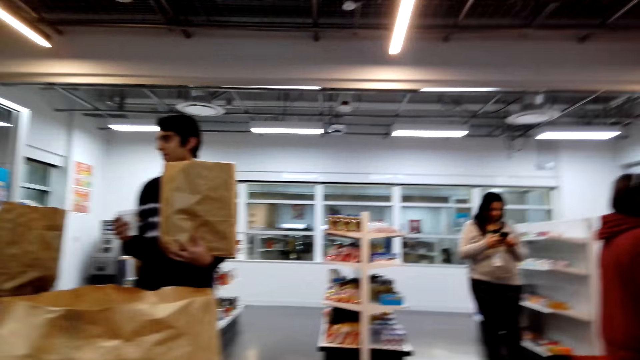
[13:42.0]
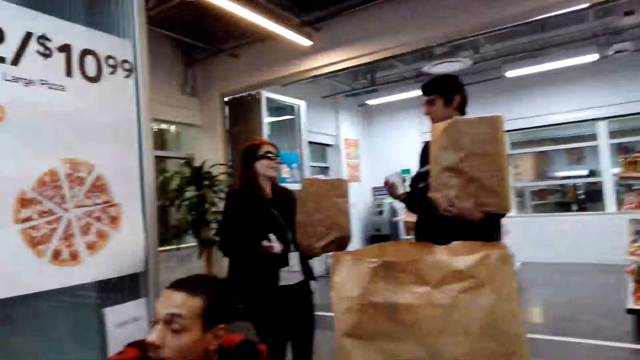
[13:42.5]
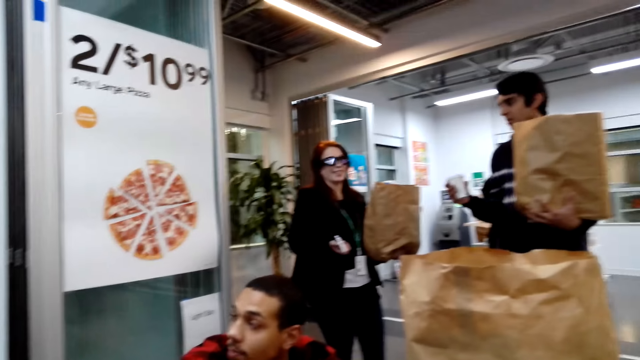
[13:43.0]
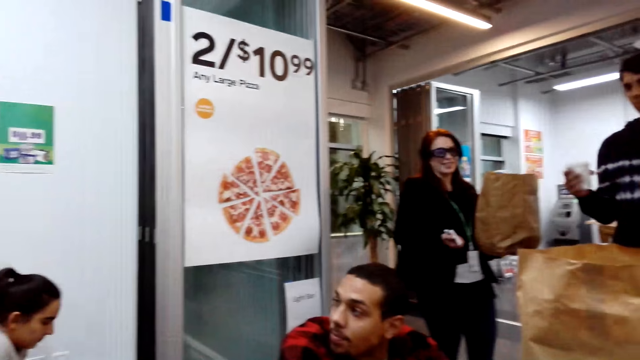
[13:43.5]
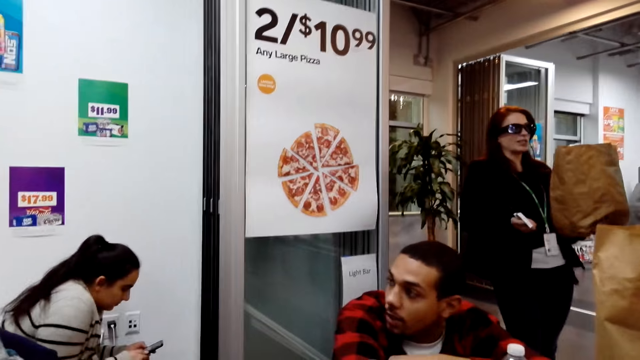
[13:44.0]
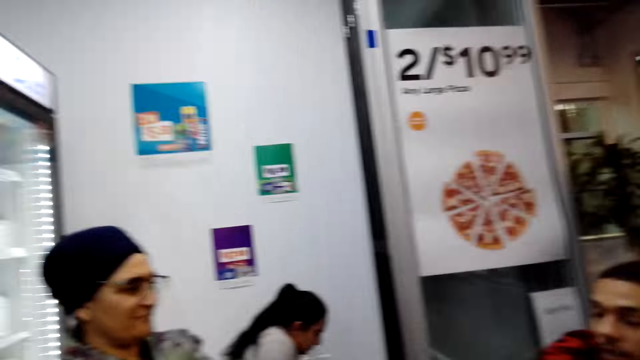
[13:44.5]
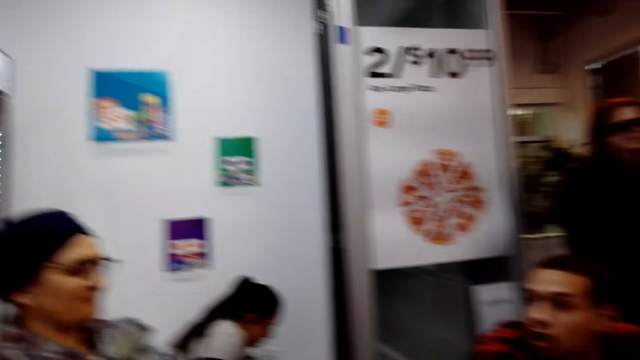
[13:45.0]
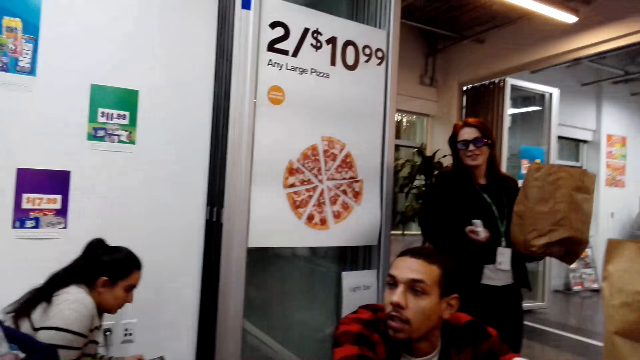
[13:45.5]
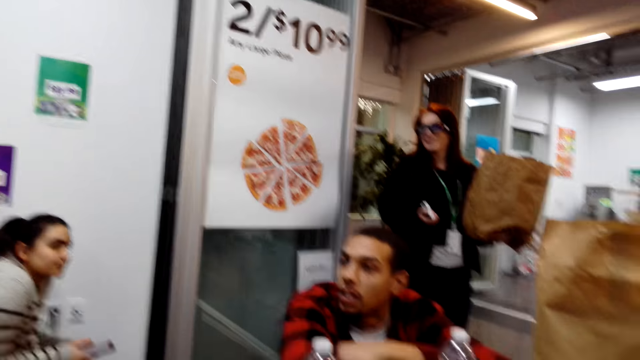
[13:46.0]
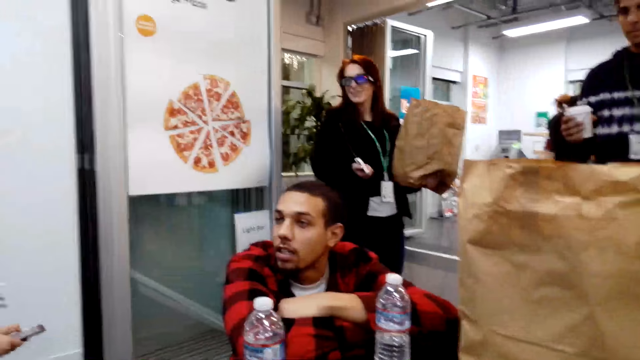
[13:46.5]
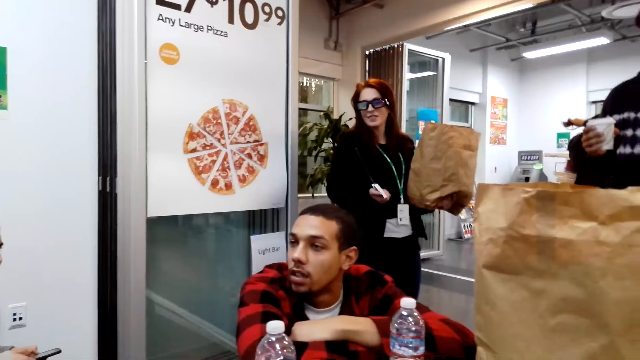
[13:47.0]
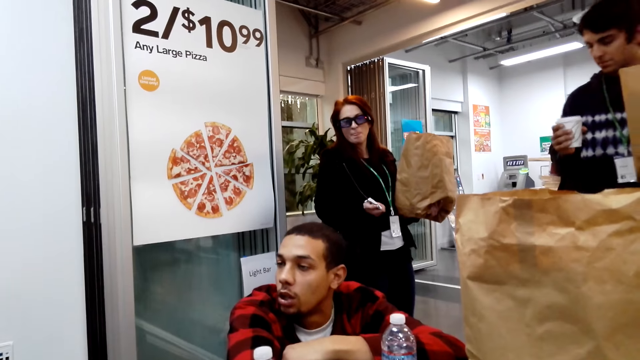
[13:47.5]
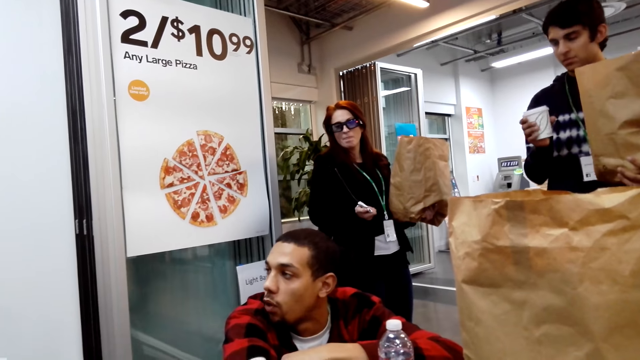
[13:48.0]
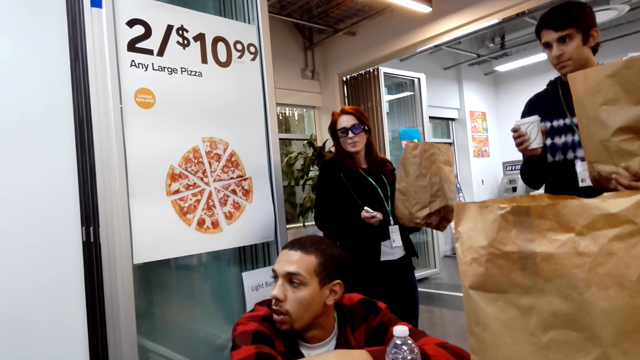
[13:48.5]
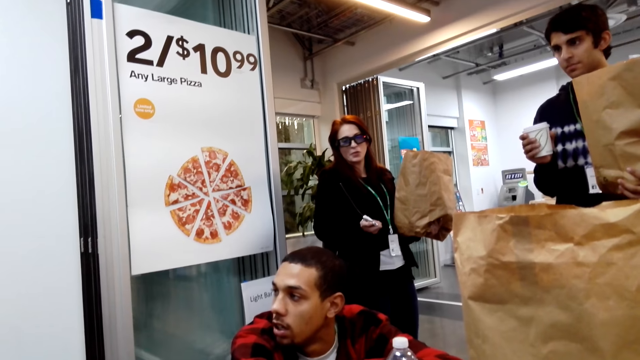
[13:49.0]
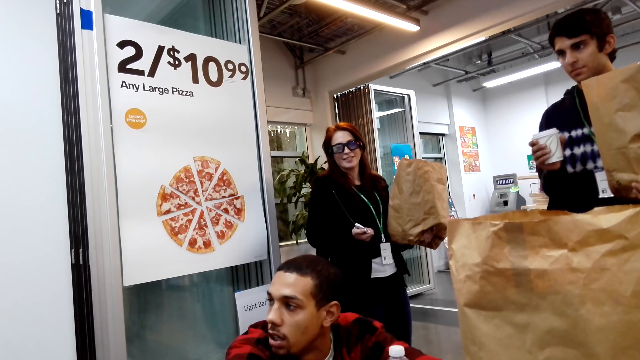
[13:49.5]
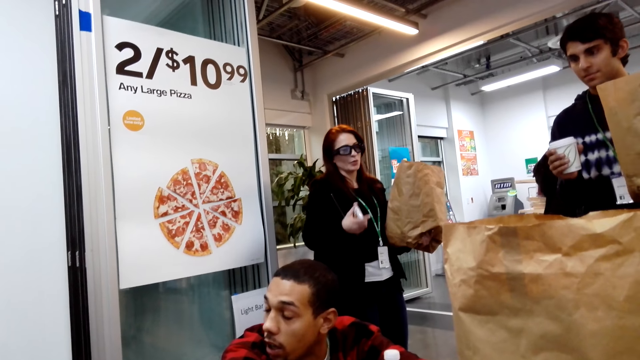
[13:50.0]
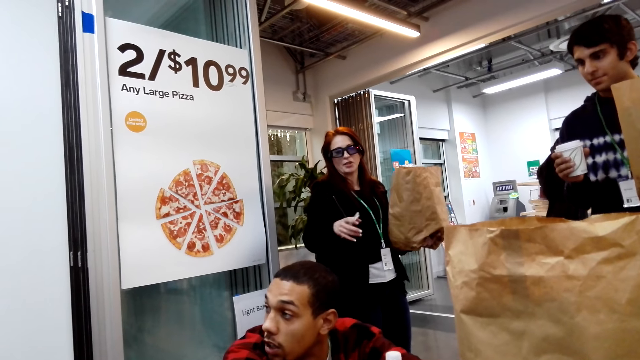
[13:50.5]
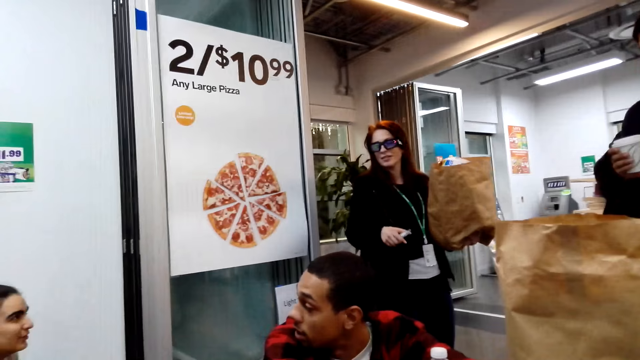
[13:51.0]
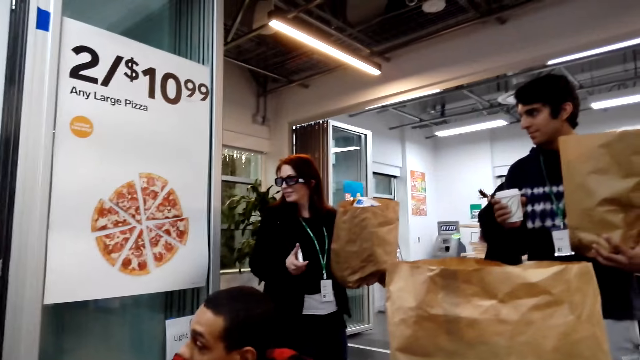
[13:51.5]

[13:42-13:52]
A man interacts with a woman. A man sits.

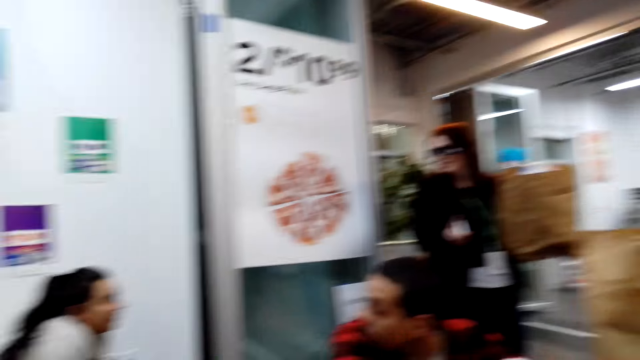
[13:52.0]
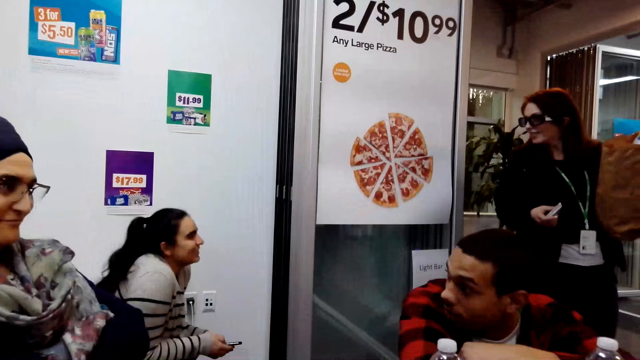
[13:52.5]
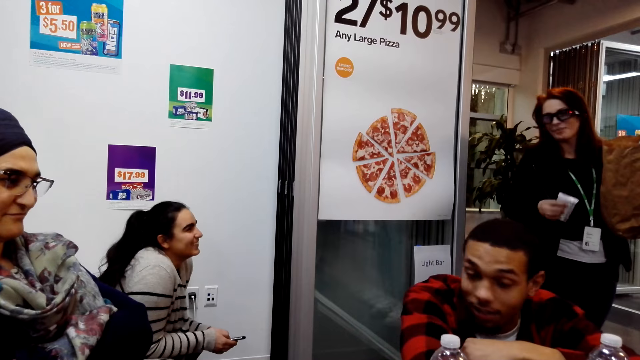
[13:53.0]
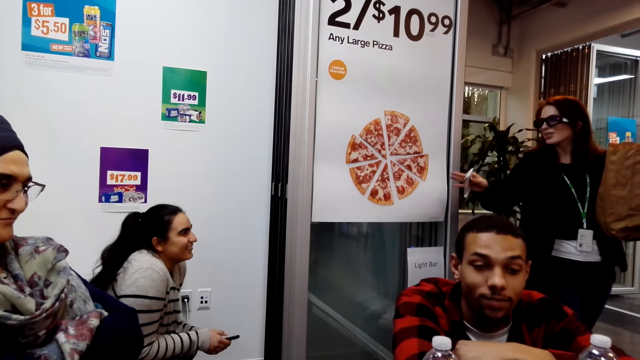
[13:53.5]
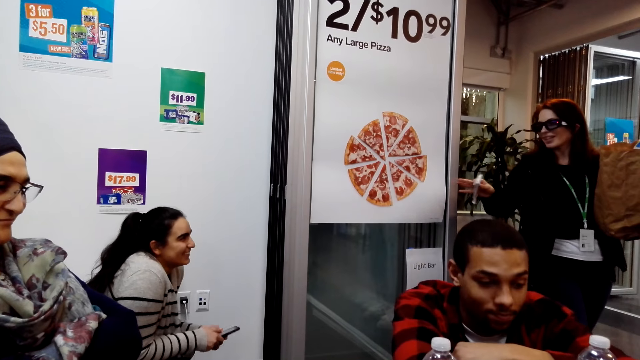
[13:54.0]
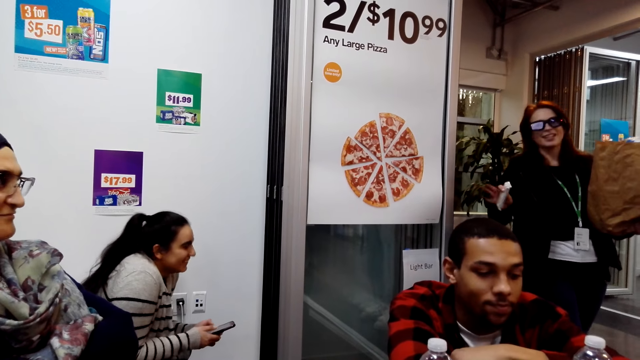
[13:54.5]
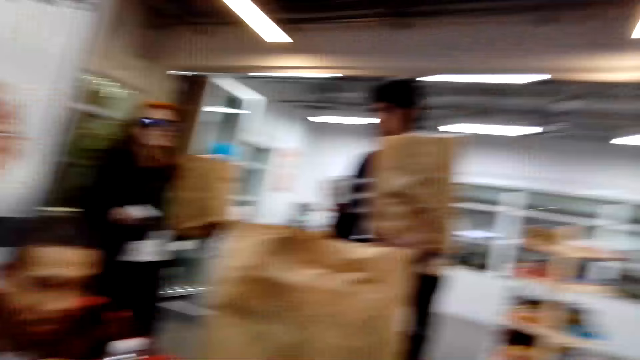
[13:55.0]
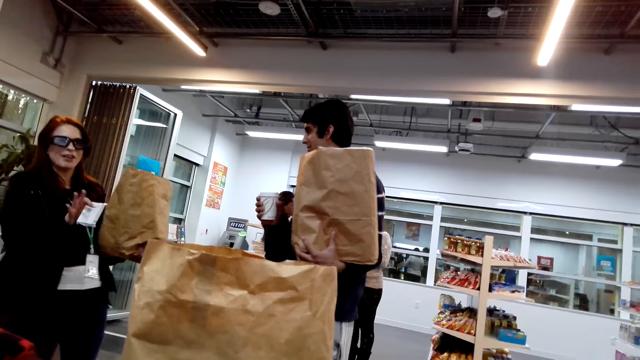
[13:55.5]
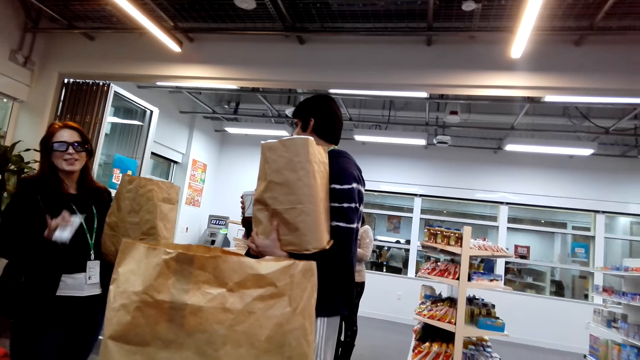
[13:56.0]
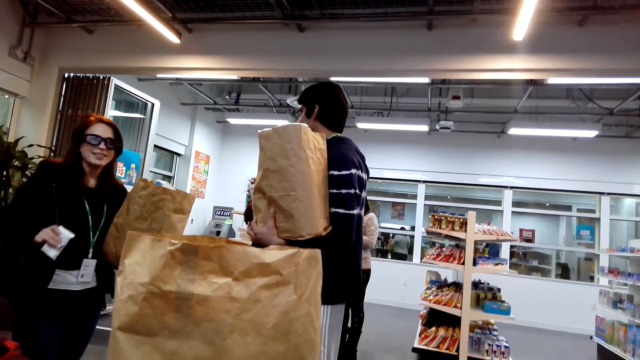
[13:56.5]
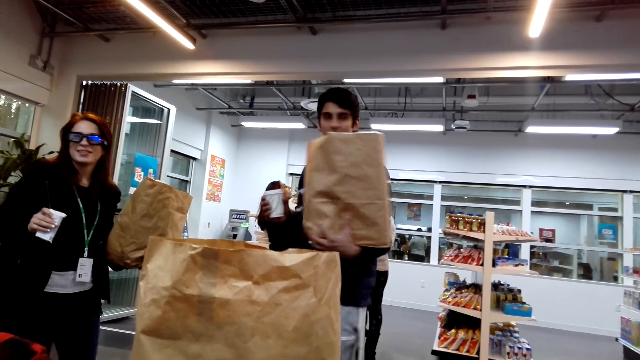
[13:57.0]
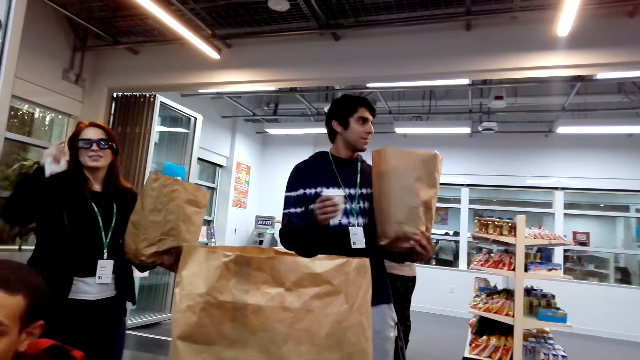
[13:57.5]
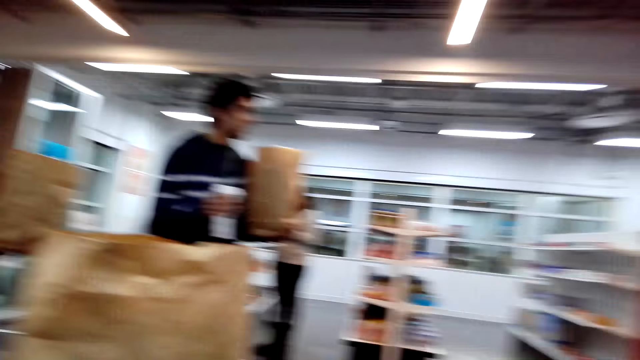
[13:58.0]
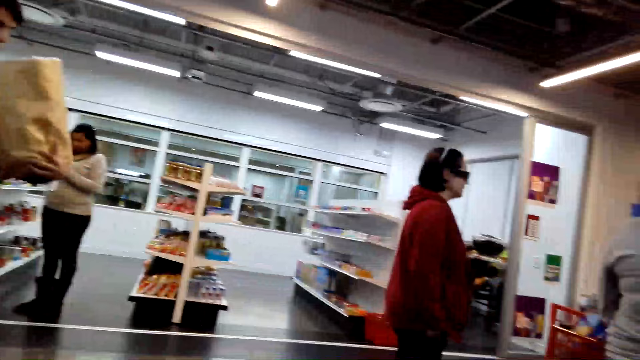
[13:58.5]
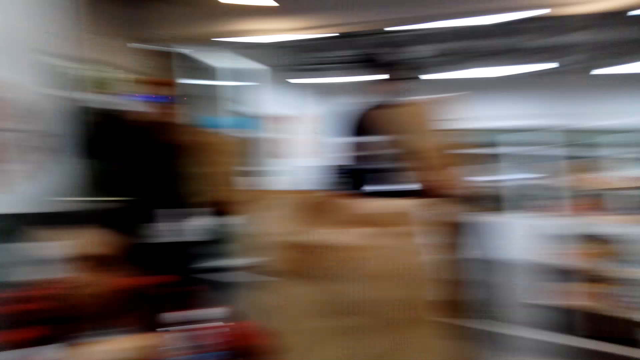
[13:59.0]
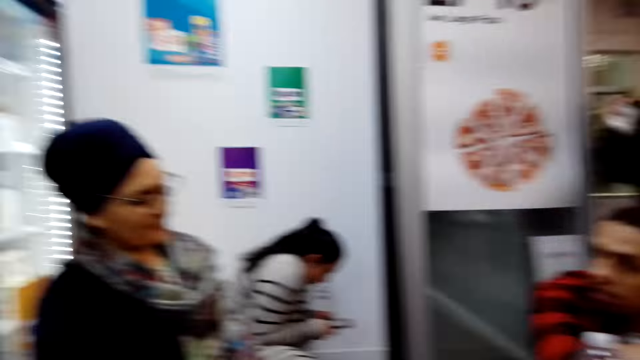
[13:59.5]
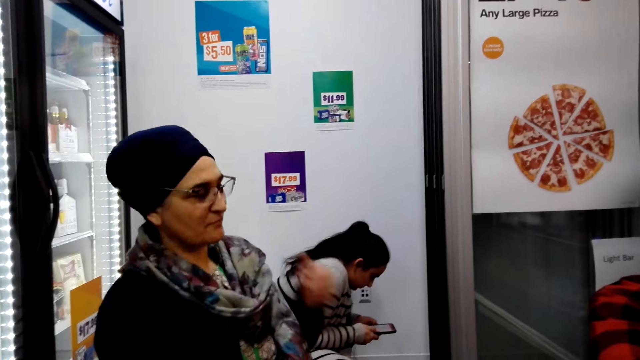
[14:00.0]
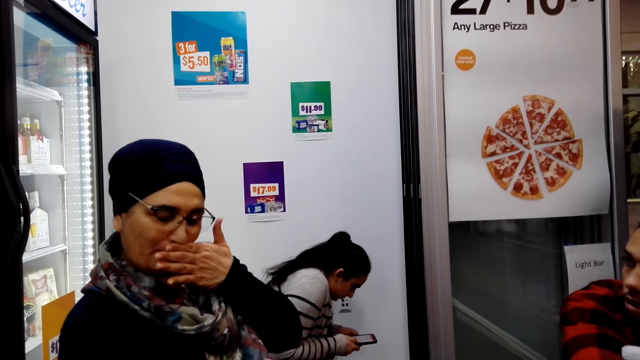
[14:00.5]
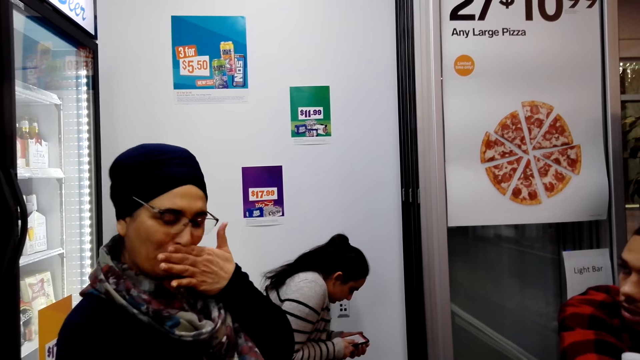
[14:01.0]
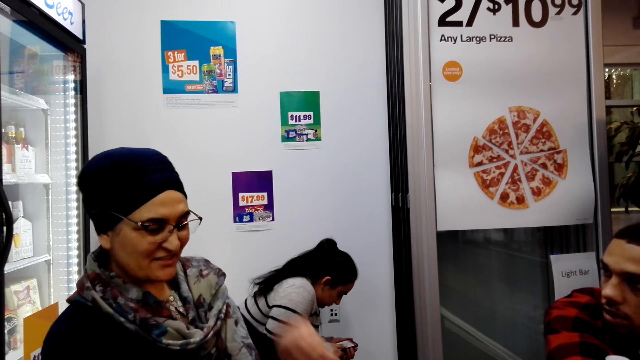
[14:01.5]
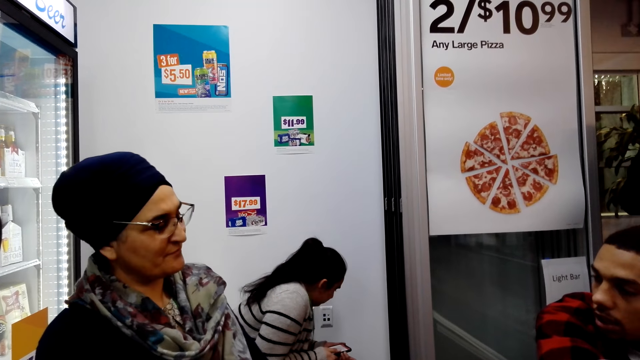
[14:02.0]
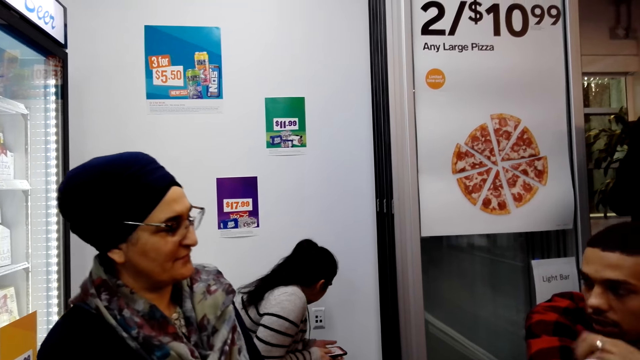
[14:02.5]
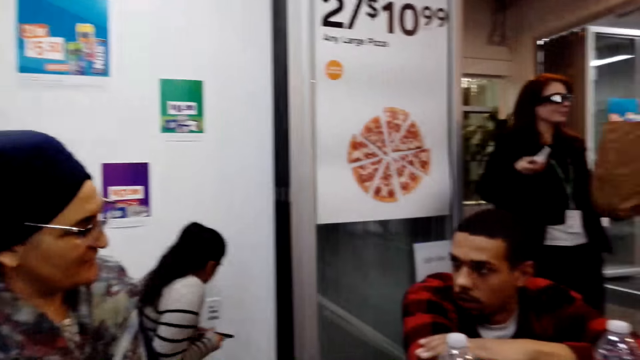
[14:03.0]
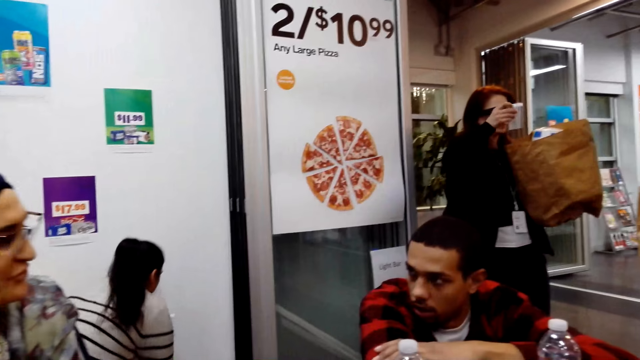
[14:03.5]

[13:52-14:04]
A woman sits. The woman wipes the mouth.
